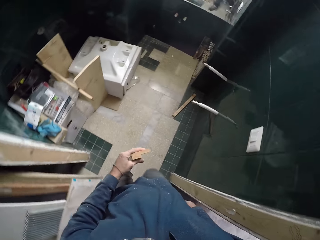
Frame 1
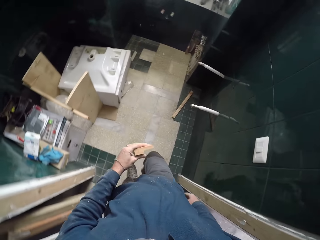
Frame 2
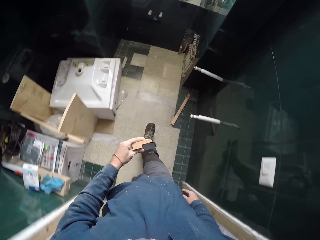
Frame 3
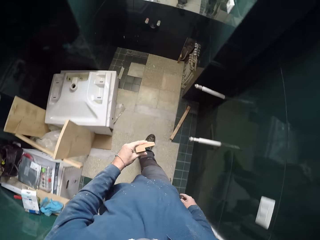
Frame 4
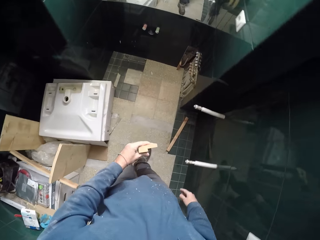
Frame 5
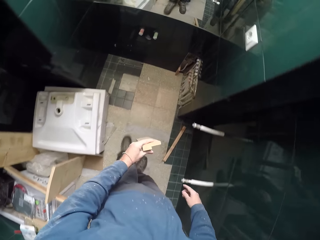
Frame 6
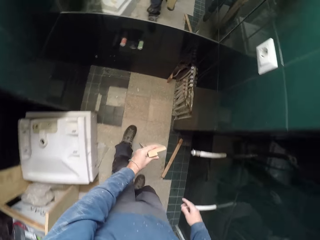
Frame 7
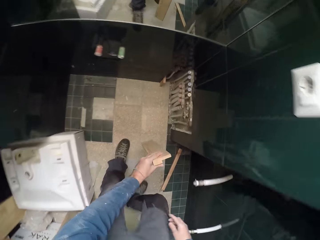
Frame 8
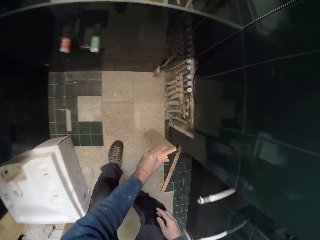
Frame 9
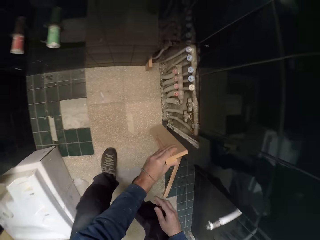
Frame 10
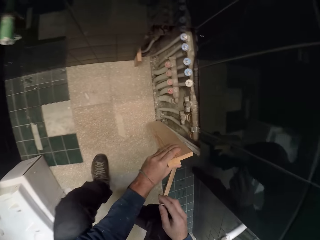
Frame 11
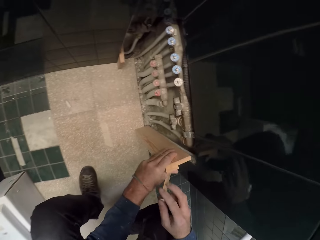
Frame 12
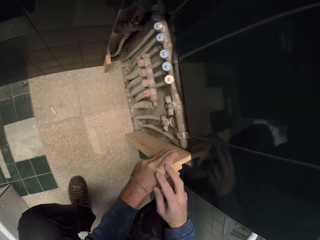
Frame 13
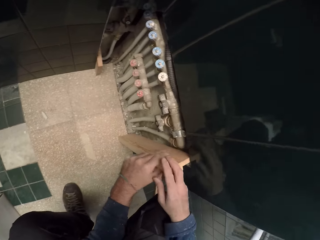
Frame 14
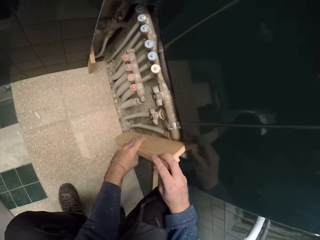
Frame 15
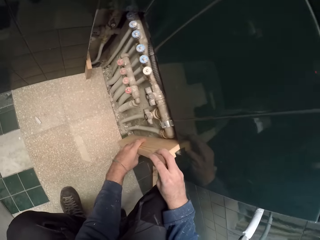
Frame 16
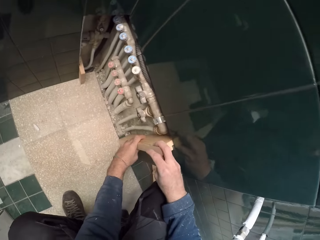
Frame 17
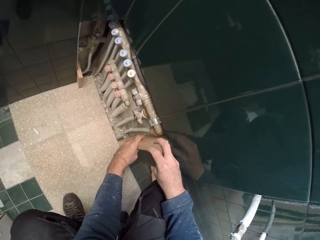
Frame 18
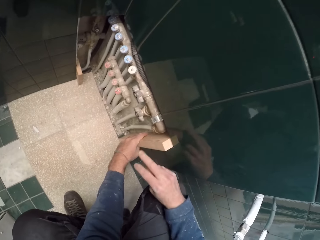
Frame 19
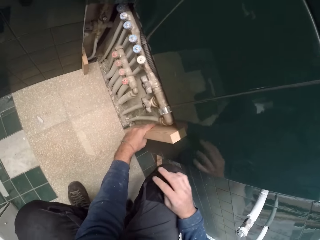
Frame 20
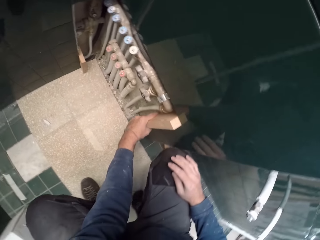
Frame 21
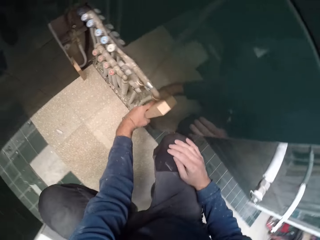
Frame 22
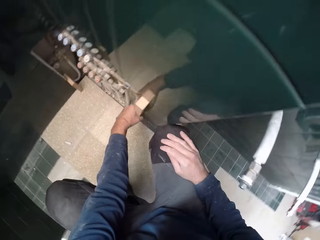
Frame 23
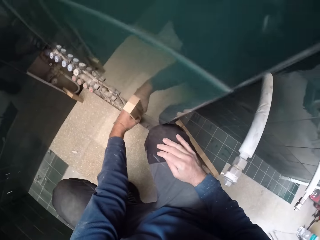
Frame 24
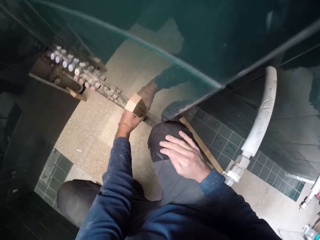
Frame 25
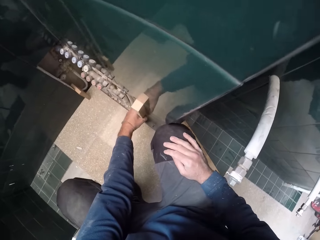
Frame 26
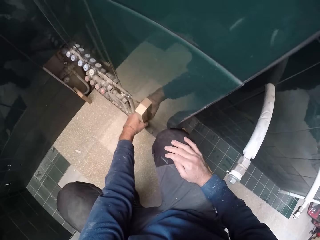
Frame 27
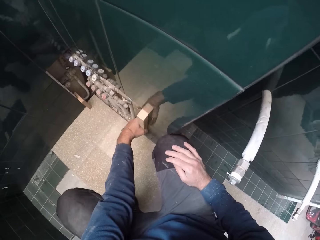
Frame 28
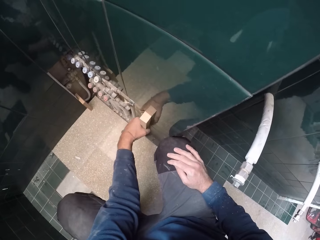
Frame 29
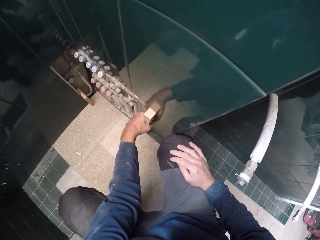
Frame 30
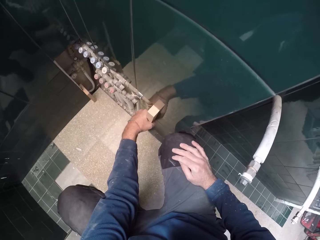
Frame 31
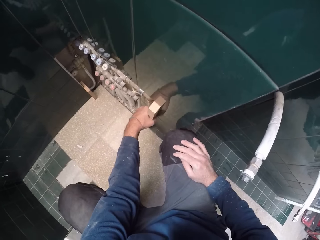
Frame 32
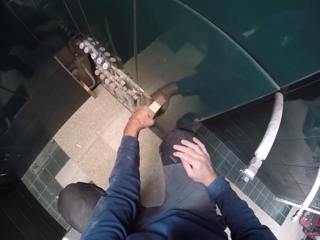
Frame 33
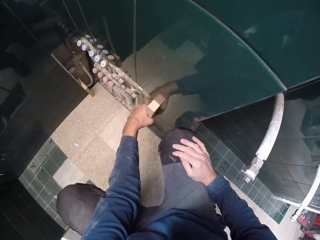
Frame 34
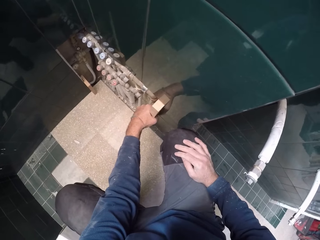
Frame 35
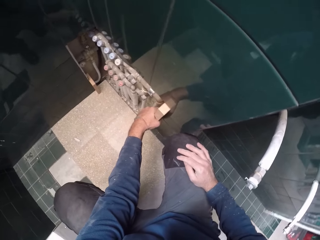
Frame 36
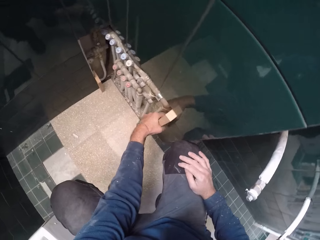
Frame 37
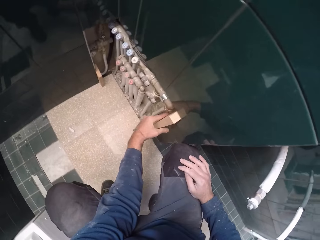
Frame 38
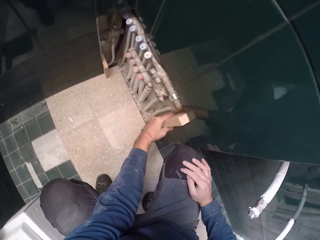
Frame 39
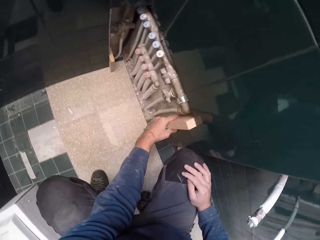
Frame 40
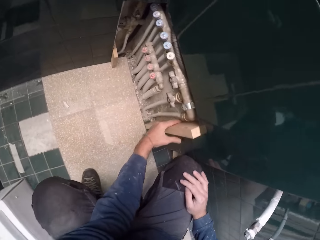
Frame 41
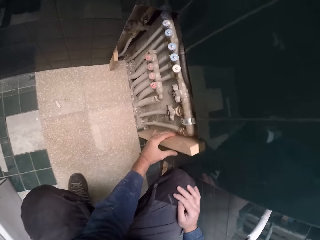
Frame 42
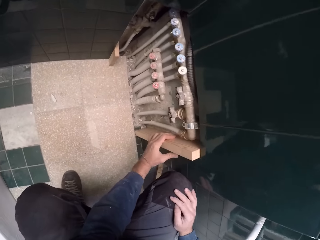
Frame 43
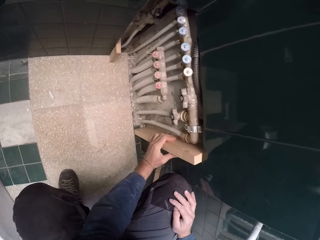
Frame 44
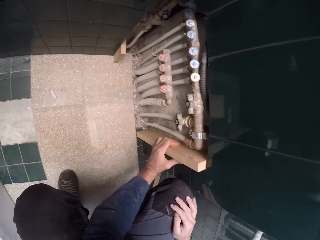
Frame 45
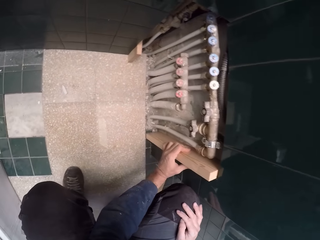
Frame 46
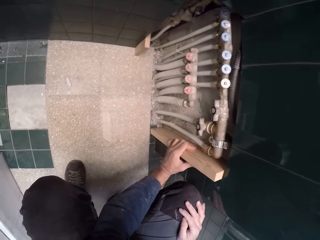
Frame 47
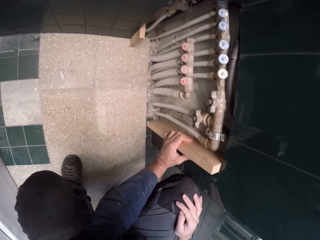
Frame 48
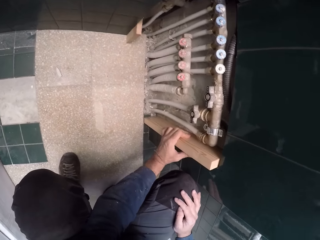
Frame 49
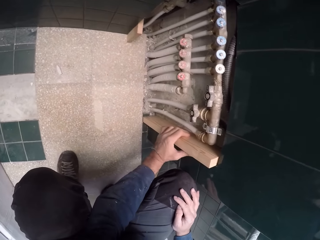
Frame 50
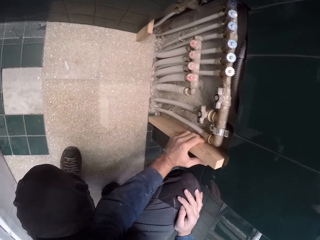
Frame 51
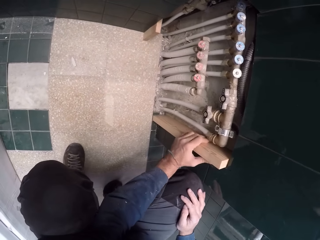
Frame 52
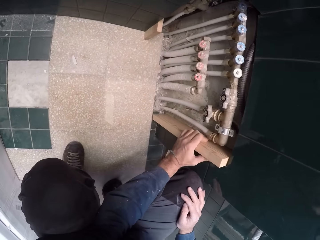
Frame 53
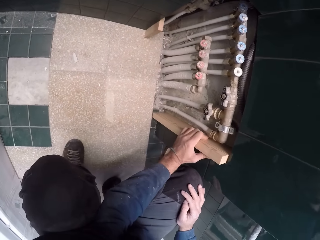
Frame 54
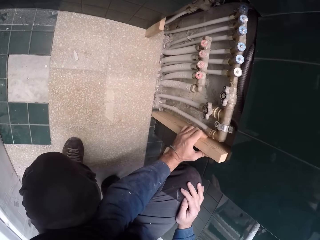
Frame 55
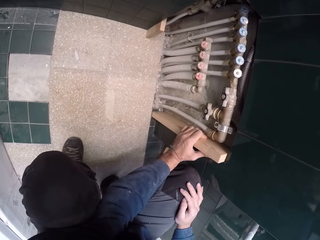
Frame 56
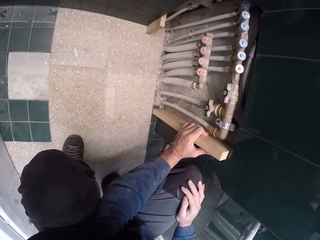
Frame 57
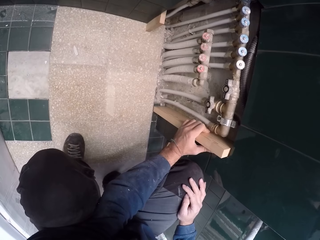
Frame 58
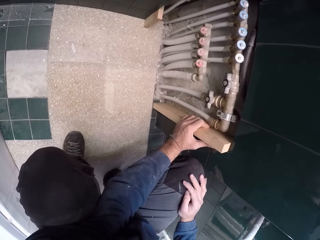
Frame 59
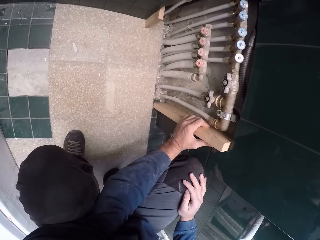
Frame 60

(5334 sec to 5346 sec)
The camera wearer squats. He places the plank against a wall with his left hand. He fixes the plank into the wall with both hands. He adjusts the plank in the wall with his left hand. He places his right hand on his right thigh.

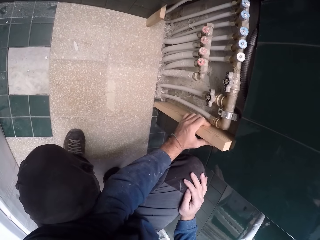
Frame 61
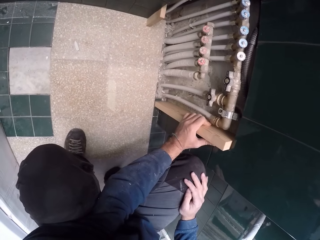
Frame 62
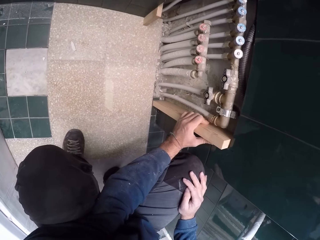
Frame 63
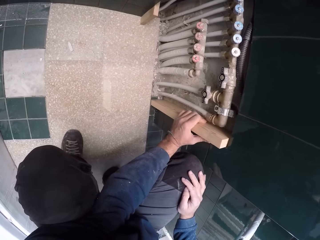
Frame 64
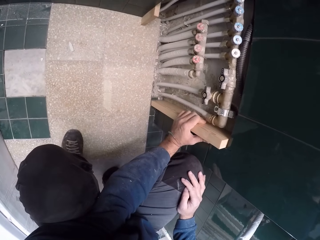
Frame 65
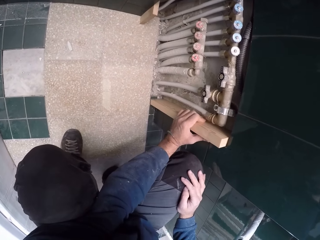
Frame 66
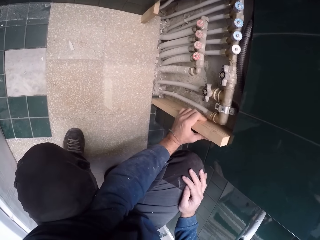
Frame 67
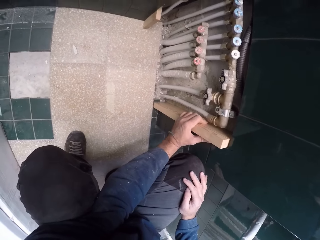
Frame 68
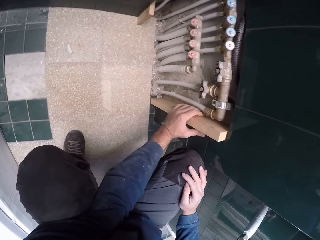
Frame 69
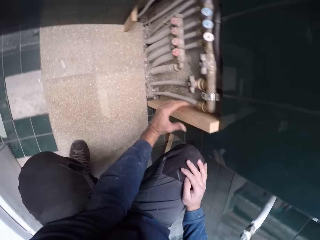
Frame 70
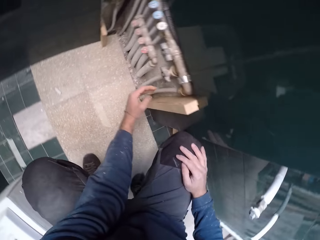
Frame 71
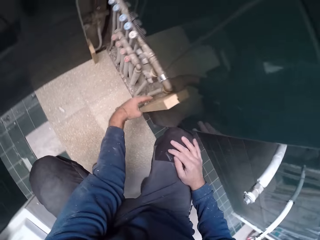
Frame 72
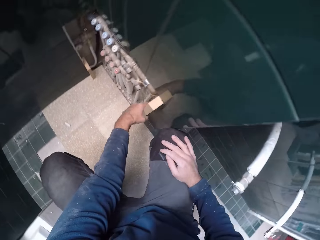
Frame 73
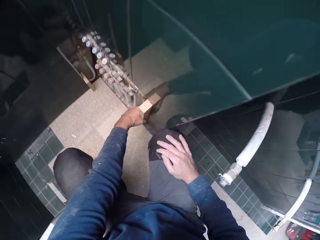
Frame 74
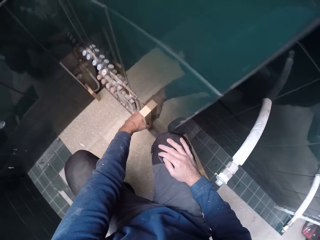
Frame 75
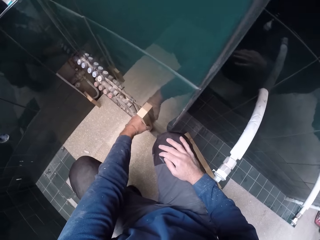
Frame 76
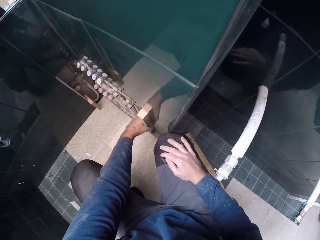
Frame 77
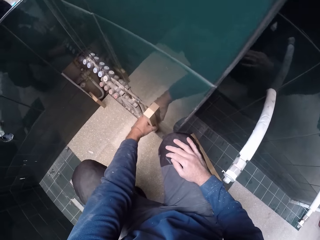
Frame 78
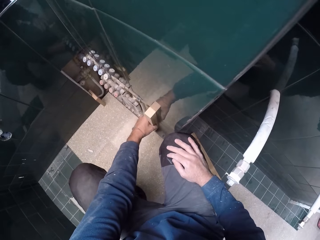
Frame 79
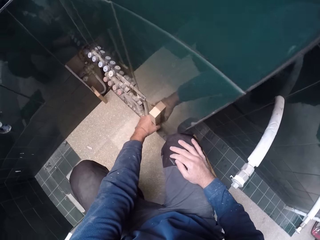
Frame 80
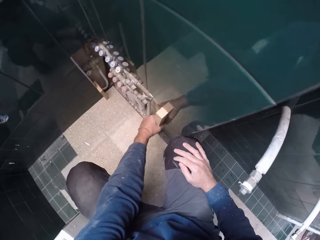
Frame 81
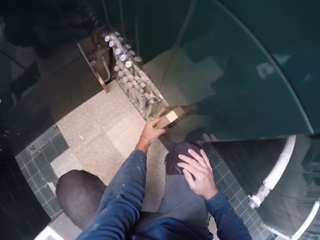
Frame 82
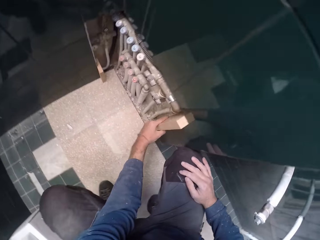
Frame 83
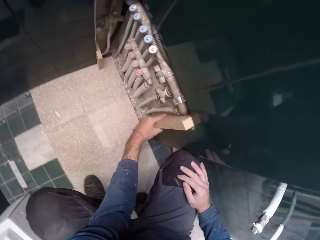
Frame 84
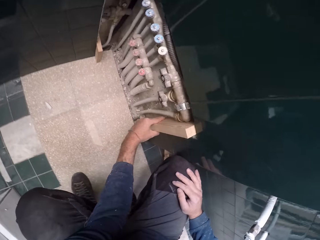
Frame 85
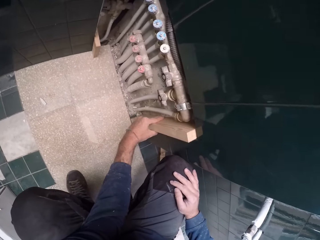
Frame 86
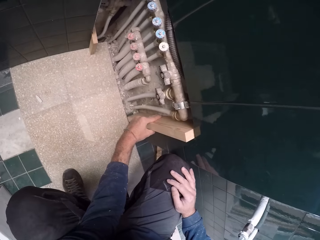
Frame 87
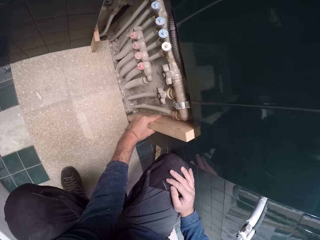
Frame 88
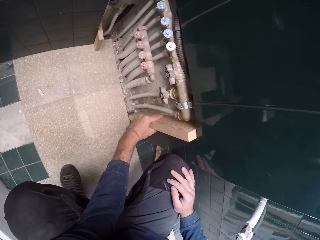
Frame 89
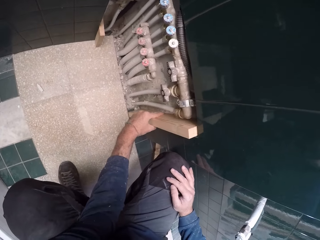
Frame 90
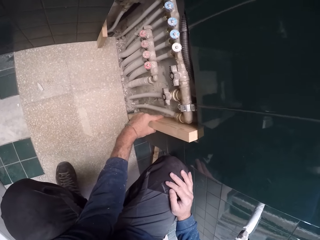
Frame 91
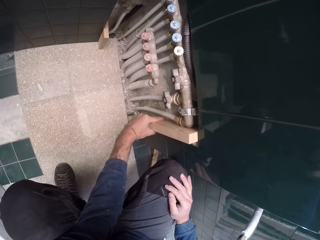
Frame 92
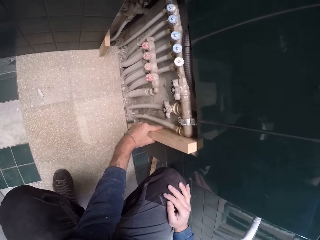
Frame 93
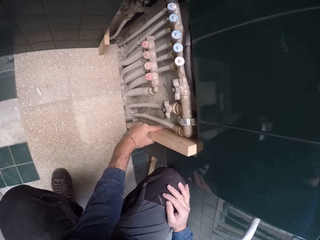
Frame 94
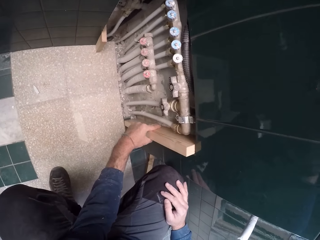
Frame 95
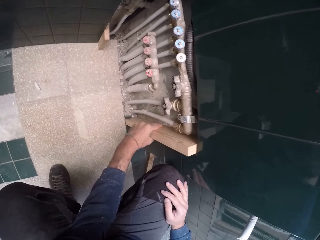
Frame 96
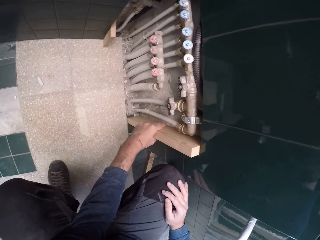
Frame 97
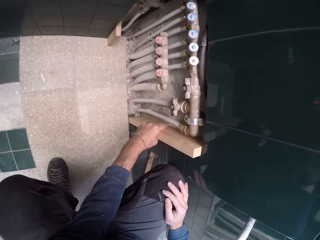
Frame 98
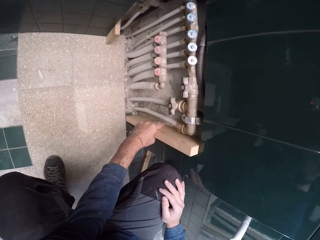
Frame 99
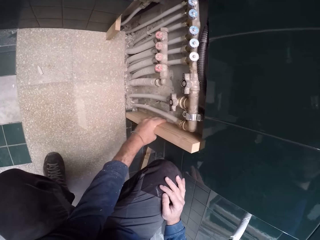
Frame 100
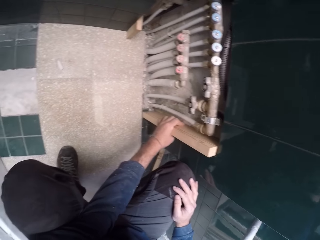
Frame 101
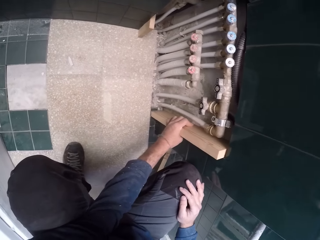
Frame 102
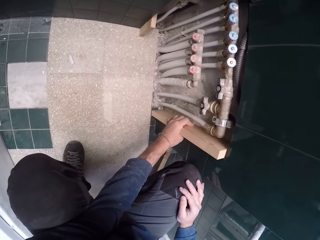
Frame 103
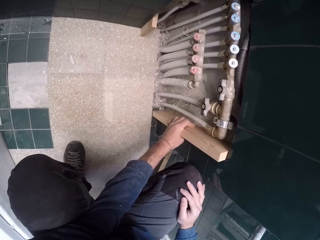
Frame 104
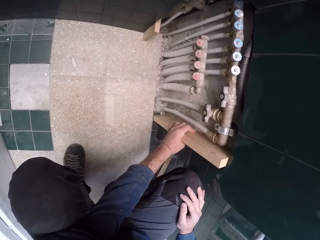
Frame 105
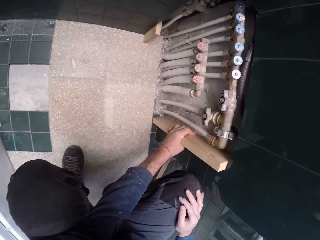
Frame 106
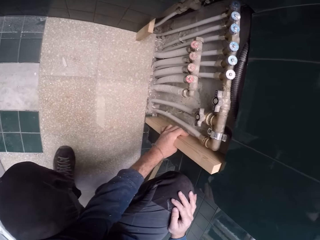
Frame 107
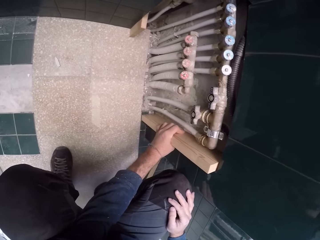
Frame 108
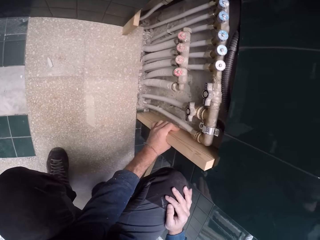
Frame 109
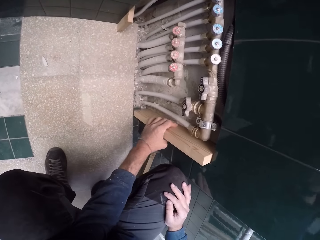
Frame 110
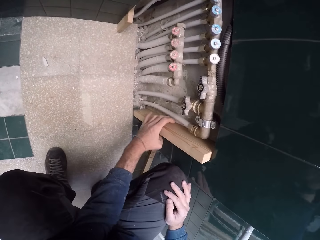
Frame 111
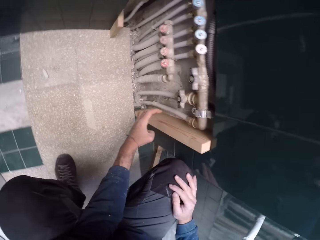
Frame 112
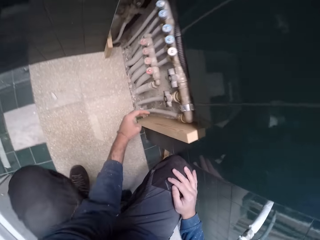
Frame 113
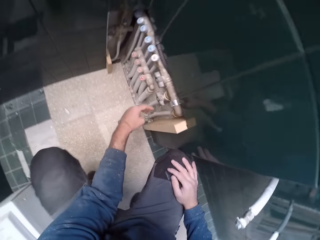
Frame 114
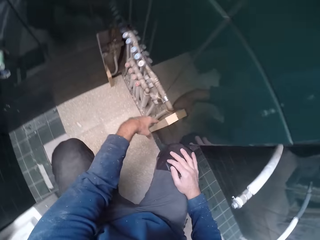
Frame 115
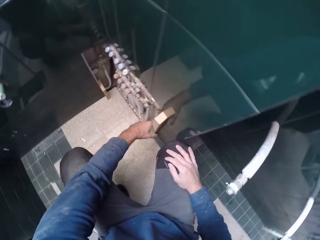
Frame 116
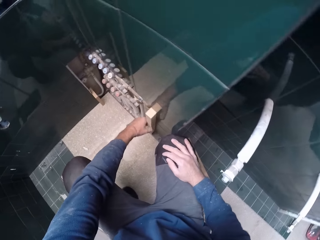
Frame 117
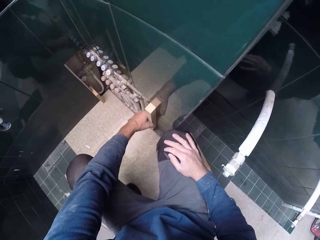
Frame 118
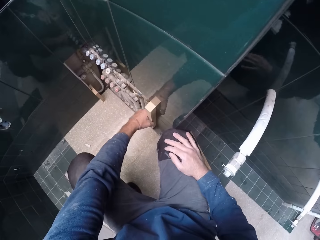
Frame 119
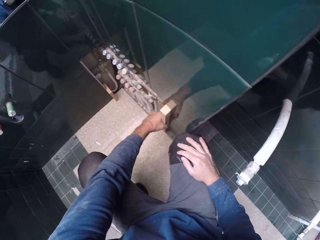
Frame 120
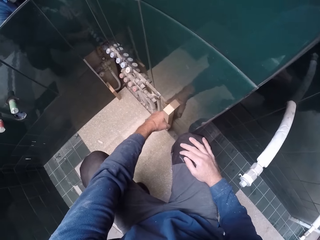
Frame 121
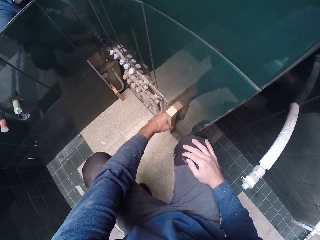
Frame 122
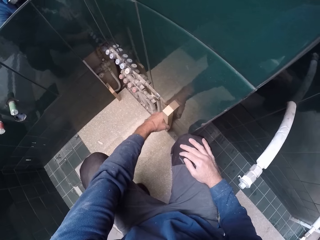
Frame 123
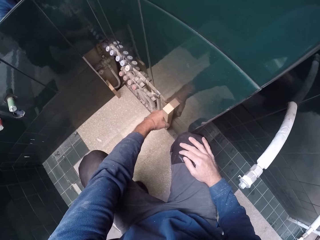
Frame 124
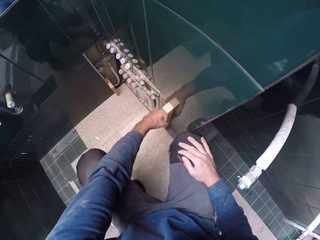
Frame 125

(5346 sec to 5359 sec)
The camera wearer stares at the block of wood.
